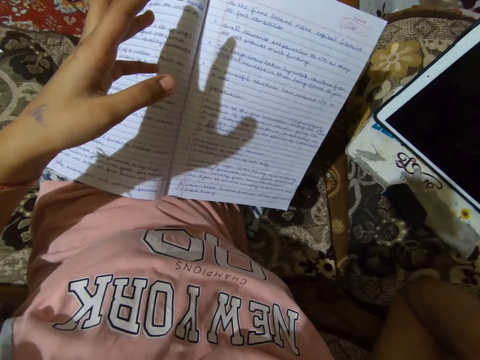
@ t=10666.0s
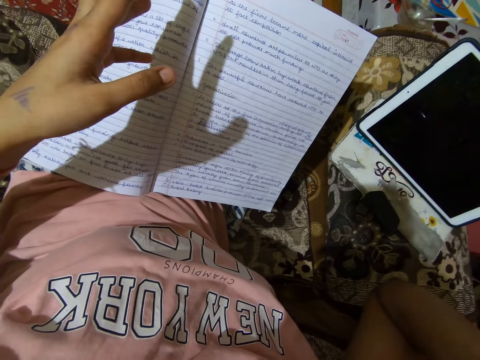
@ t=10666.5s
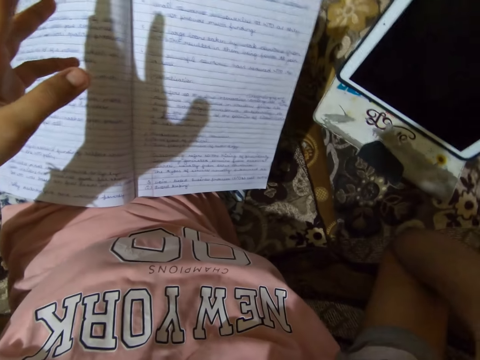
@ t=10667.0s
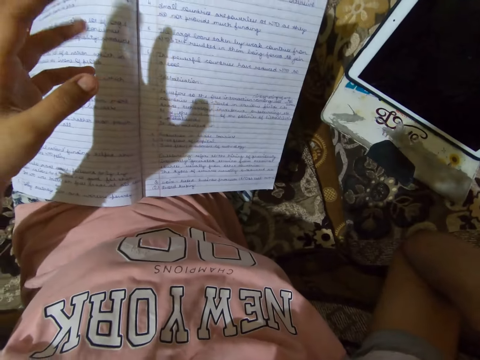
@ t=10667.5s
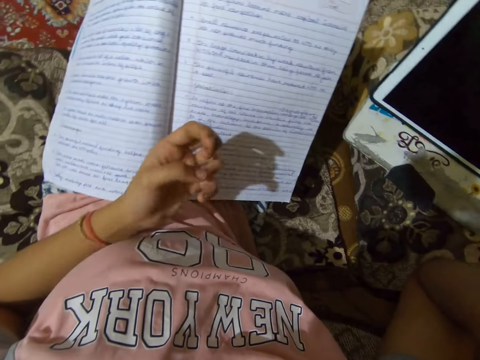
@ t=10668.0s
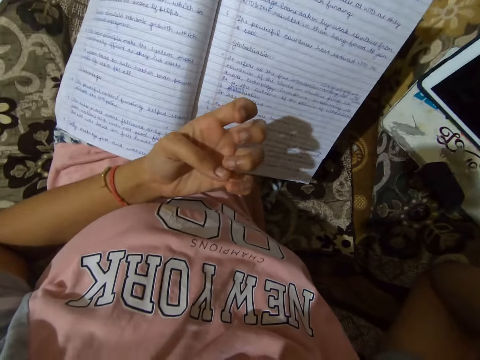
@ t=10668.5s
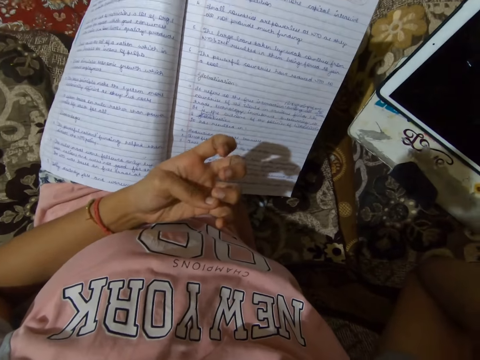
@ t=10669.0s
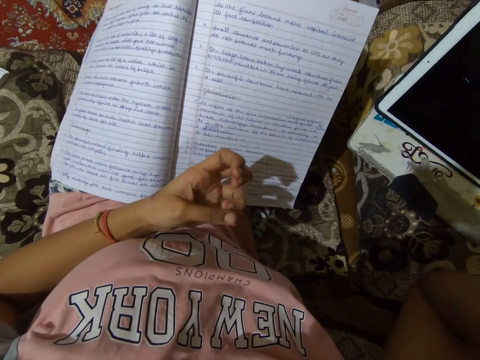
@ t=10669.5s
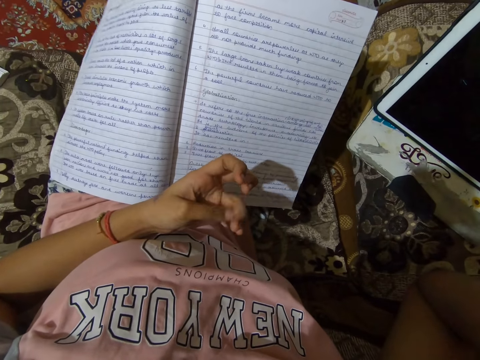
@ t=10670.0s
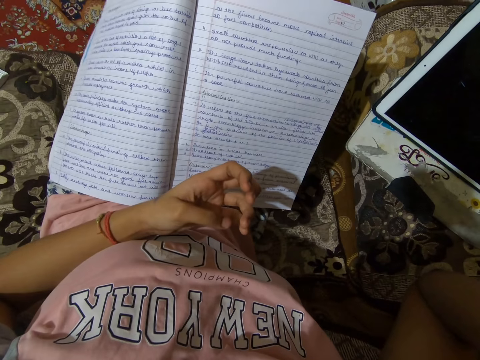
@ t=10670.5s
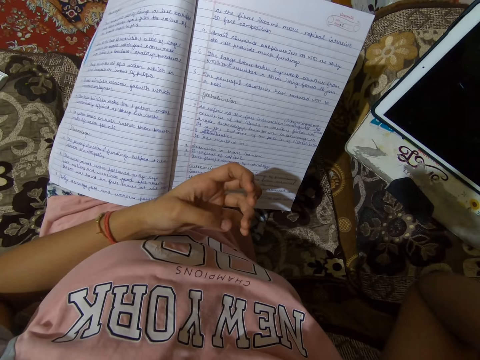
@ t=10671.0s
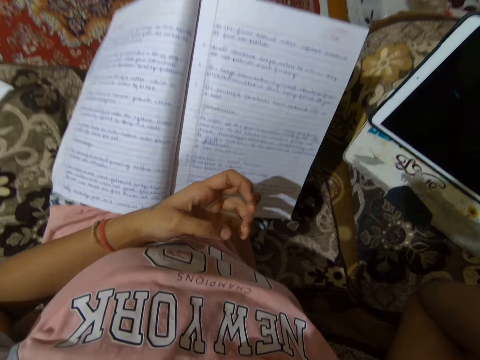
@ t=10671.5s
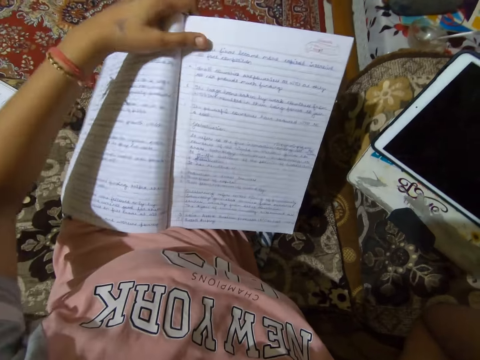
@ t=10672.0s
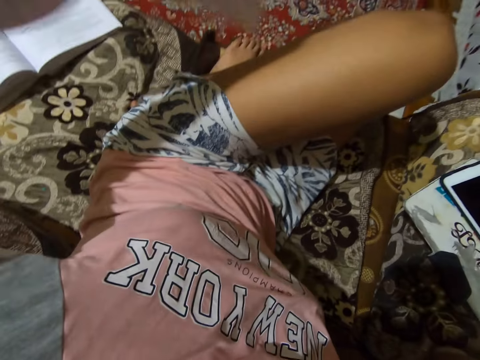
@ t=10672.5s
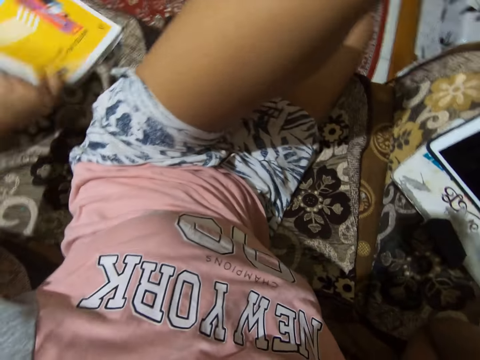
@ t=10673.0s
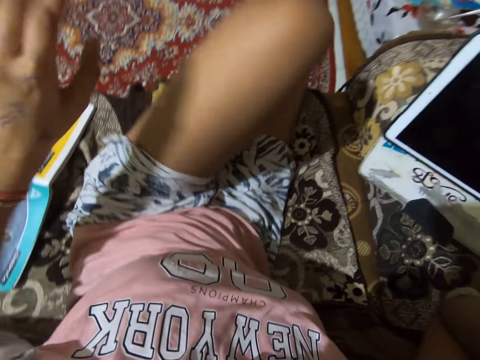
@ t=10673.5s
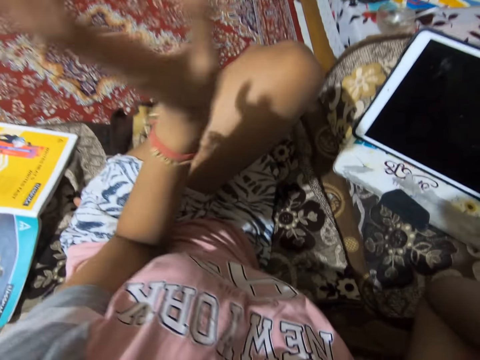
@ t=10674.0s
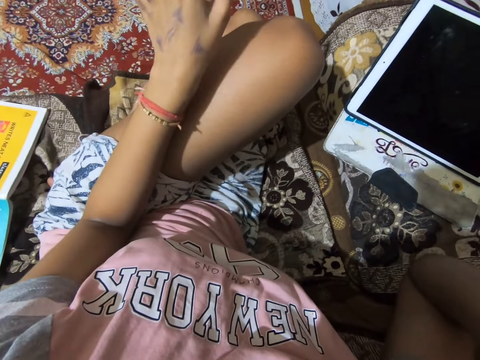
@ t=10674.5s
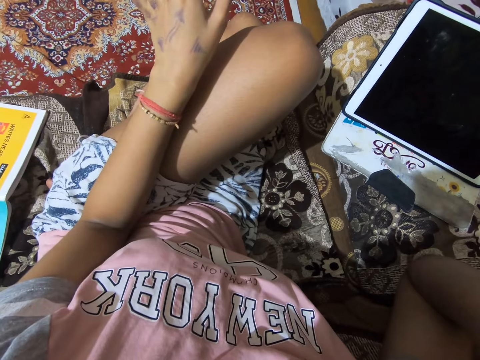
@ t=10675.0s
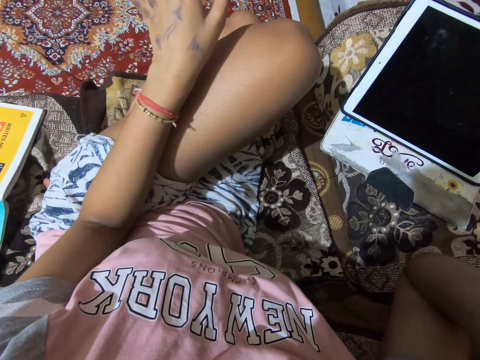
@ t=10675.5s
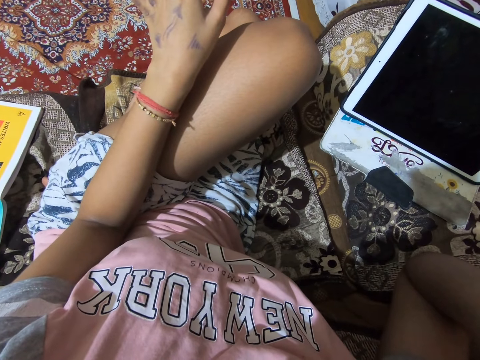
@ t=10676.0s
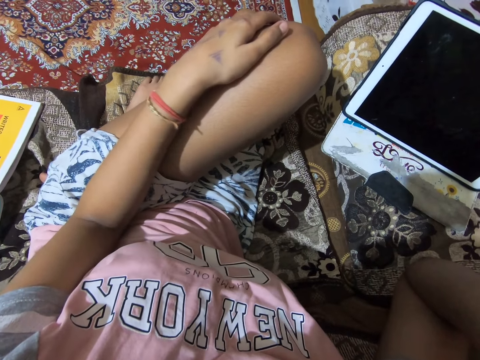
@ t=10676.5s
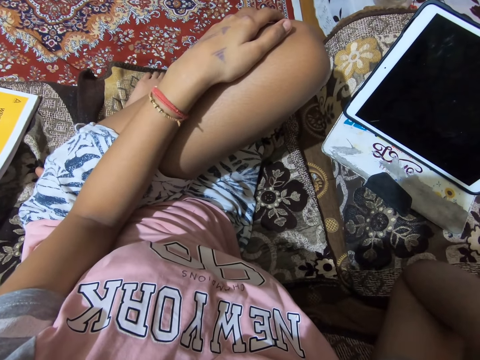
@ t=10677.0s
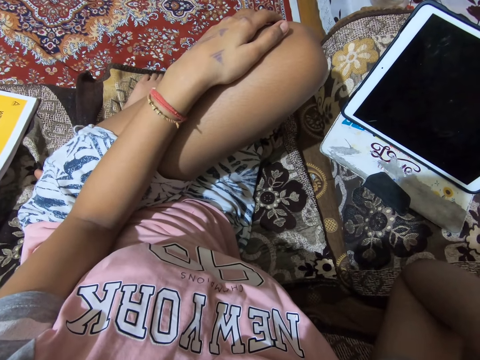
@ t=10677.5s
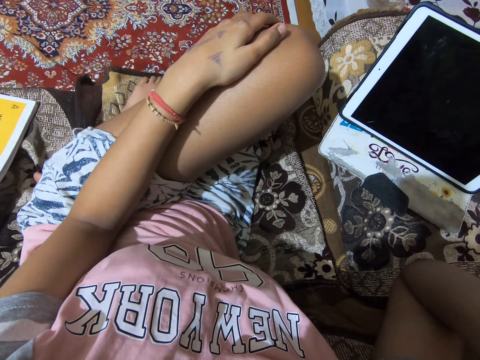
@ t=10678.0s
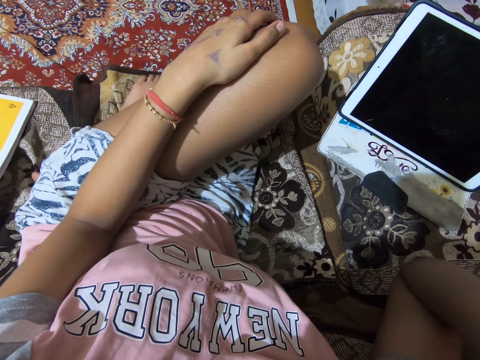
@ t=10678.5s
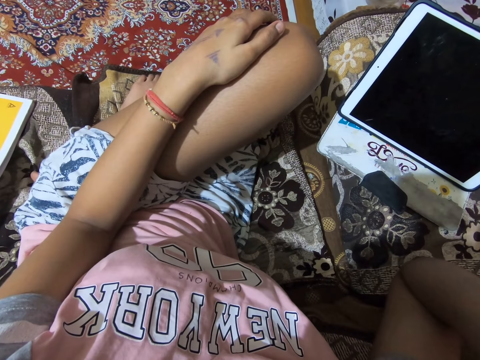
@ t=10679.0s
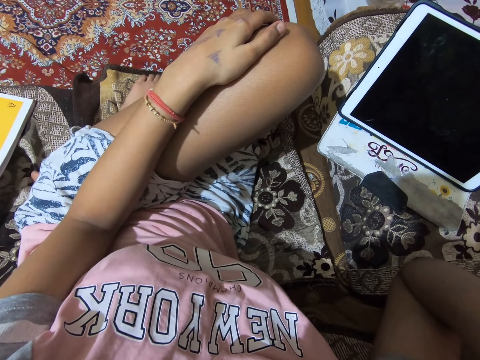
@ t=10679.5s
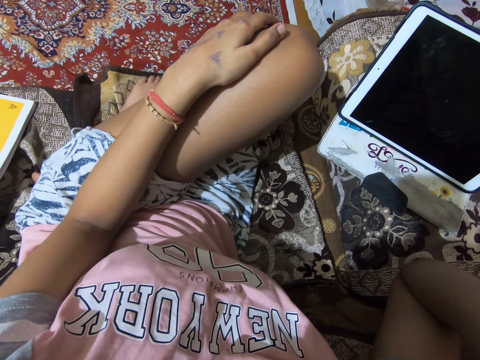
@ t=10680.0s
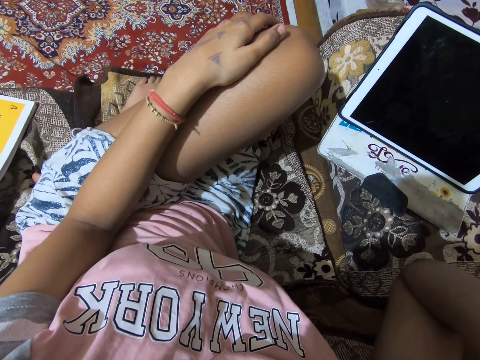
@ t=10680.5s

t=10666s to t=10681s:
The camera wearer fidgets her fingers. She lifts the book off her thighs. She puts the book on the couch. She supports her hand on her stomach. She gestures her hand. She holds her leg with her hand.

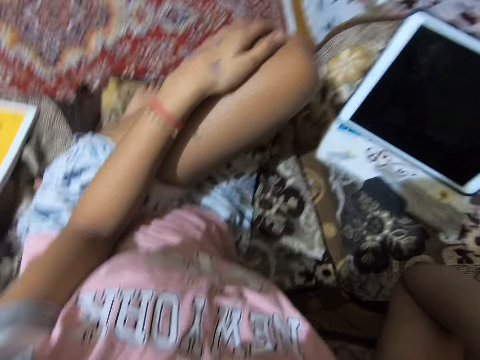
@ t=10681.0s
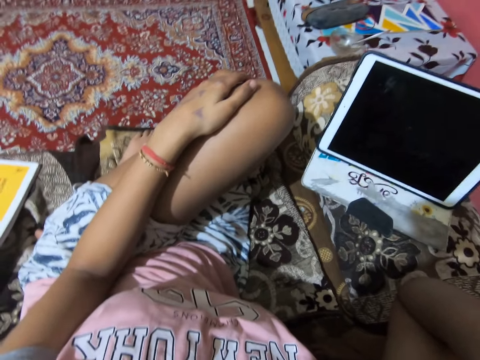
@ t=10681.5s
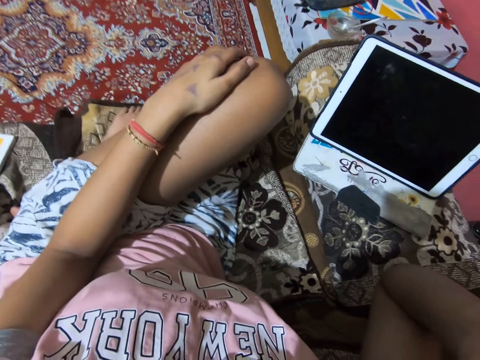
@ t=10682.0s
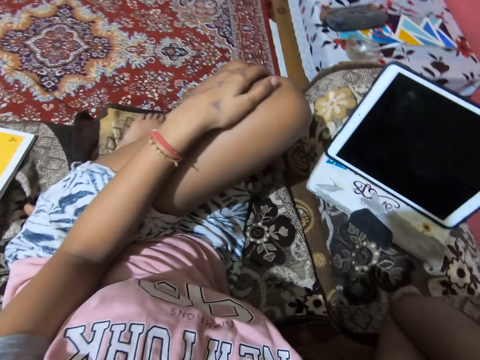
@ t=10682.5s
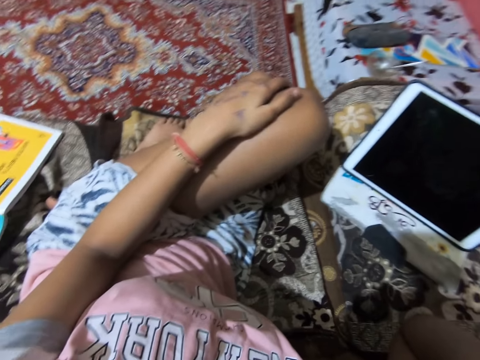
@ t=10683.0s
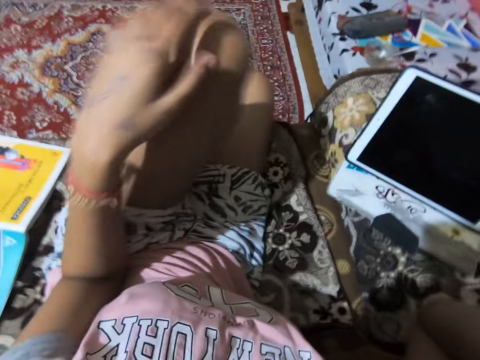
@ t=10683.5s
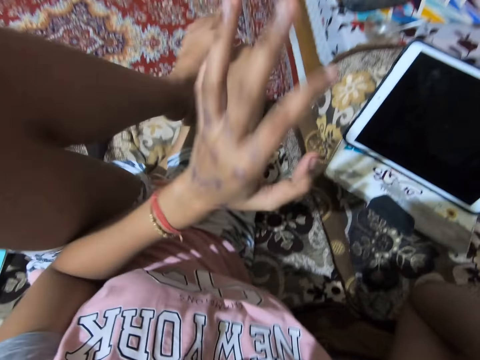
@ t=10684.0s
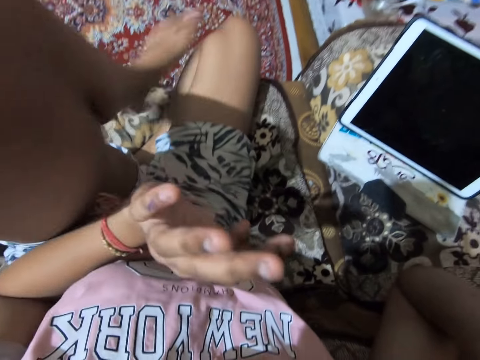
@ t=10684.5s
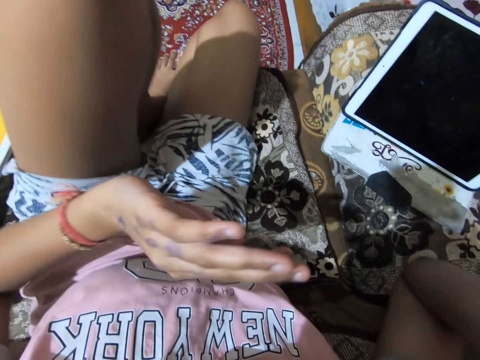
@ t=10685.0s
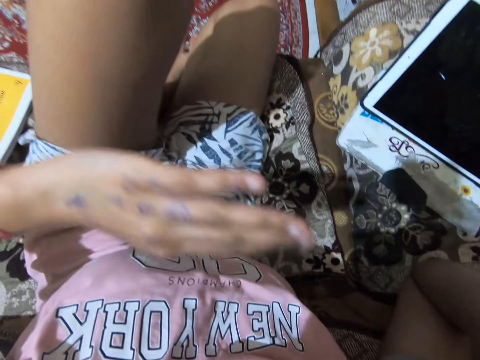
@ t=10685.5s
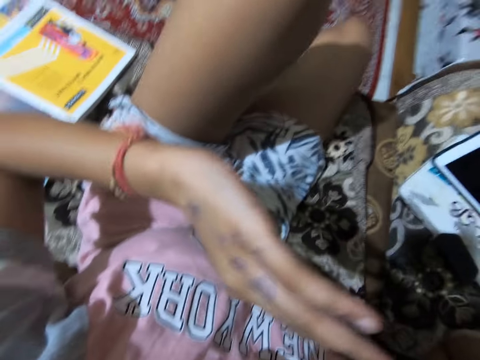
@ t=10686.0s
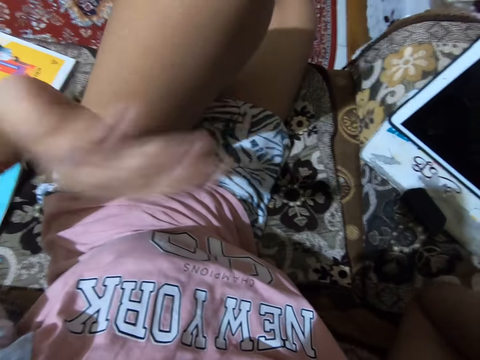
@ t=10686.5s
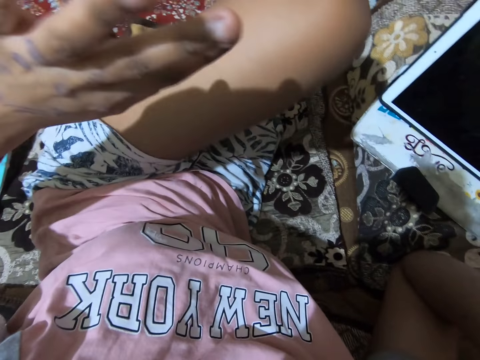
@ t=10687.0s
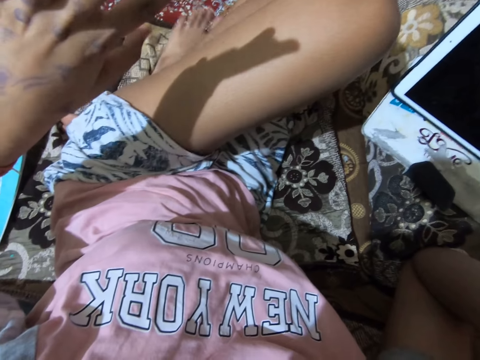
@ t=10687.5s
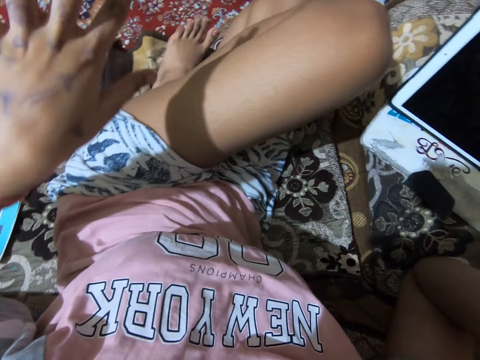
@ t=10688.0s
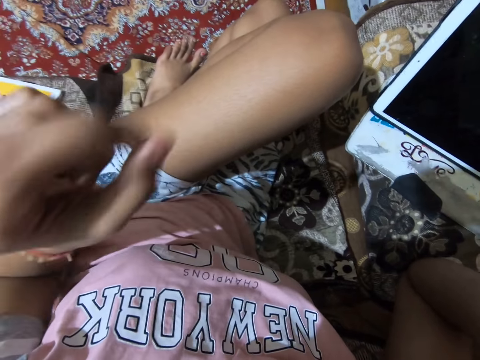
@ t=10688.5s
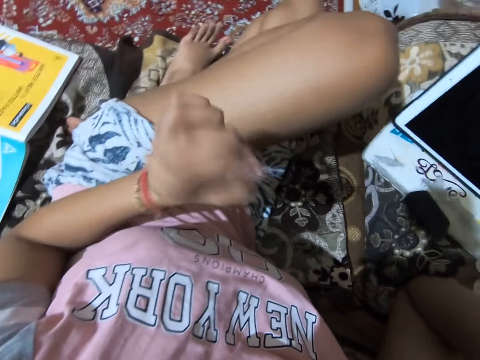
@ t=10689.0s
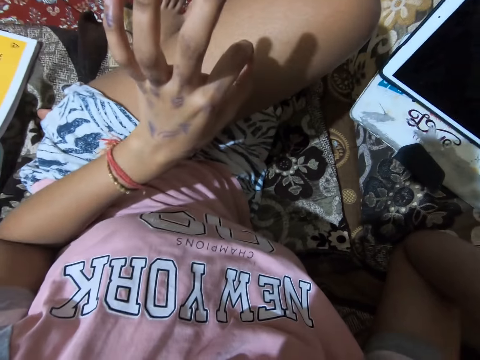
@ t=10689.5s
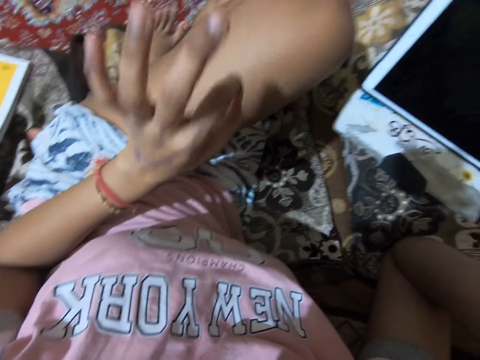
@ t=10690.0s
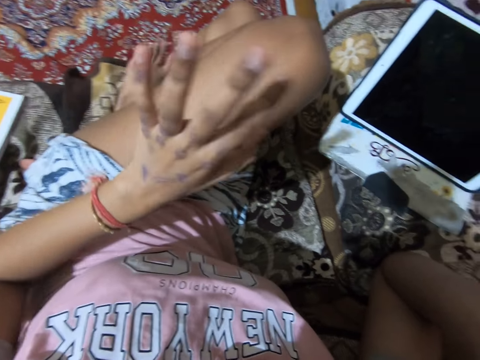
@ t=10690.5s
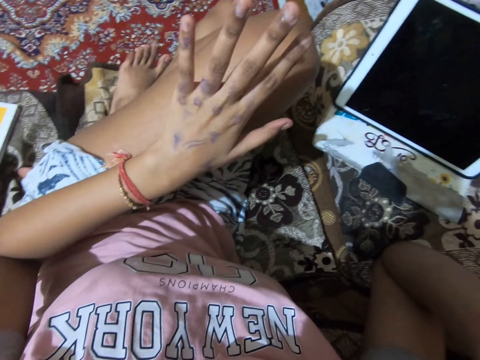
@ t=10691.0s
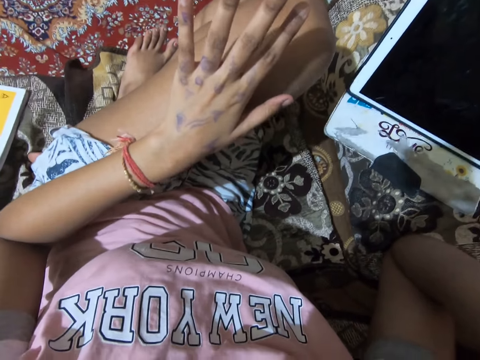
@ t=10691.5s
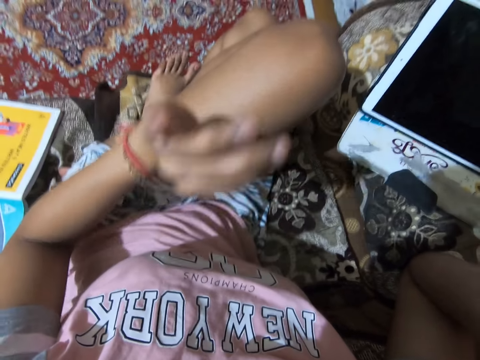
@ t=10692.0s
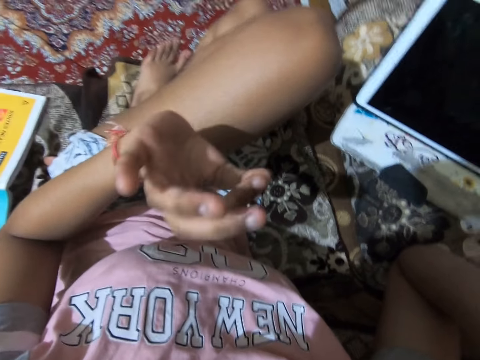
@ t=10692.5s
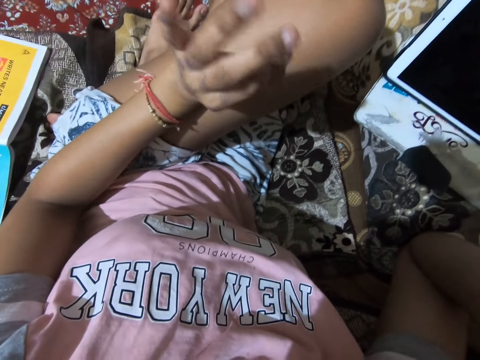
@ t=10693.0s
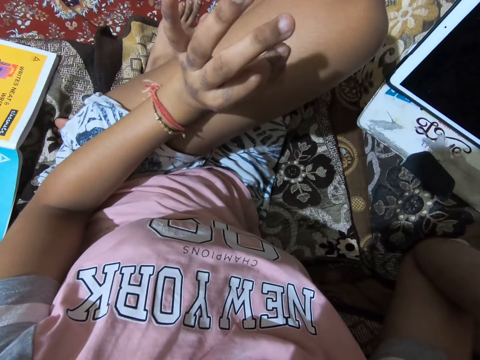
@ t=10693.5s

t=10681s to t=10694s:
The camera wearer lifts her leg off the couch. She pulls her hand off her leg. She gestures her hand. She steps on her leg. She pulls her hand off her leg. She steps on the couch. She gestures her hand. She puts her thigh on top of the other thigh. She gestures her hand.
